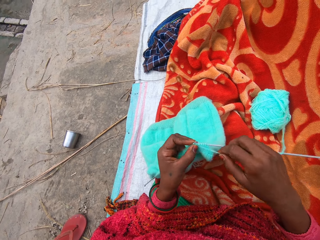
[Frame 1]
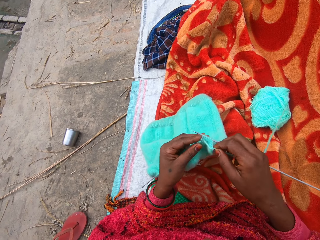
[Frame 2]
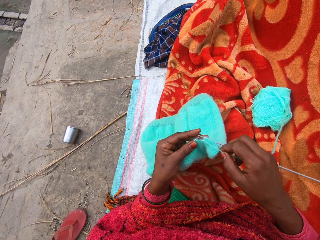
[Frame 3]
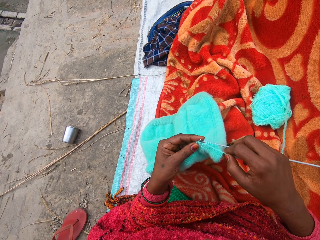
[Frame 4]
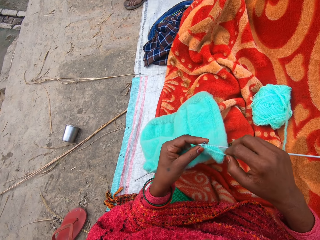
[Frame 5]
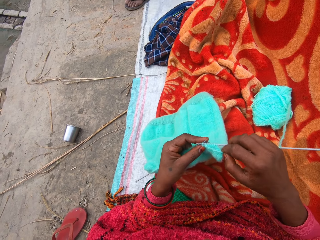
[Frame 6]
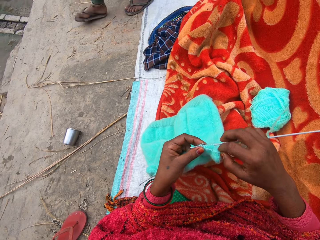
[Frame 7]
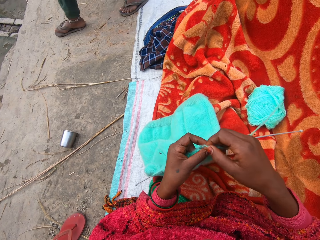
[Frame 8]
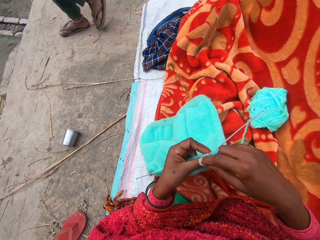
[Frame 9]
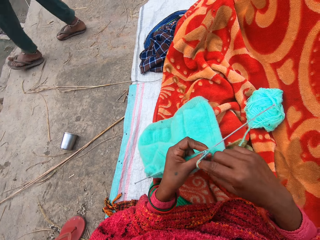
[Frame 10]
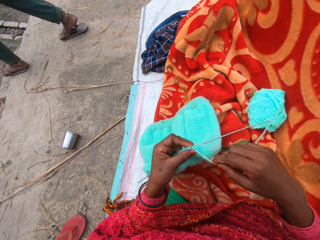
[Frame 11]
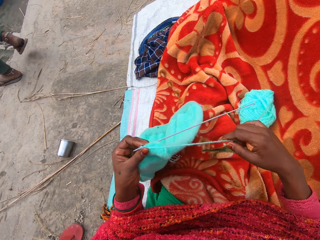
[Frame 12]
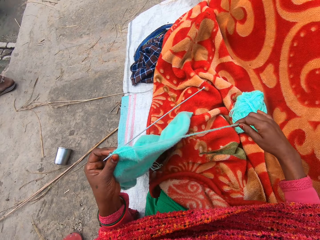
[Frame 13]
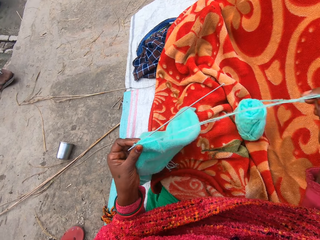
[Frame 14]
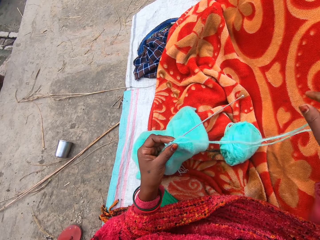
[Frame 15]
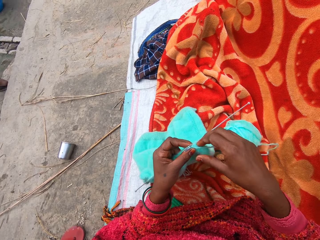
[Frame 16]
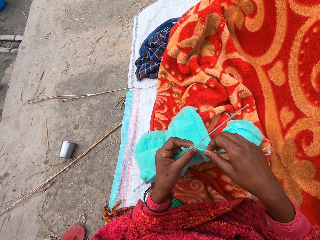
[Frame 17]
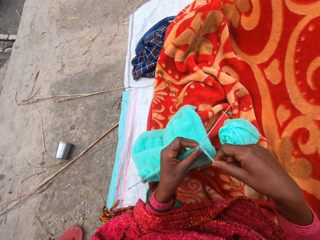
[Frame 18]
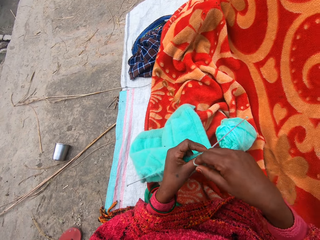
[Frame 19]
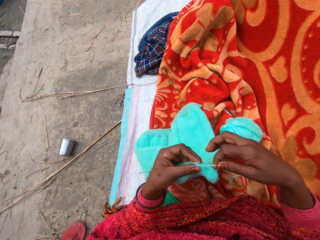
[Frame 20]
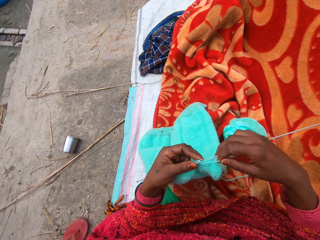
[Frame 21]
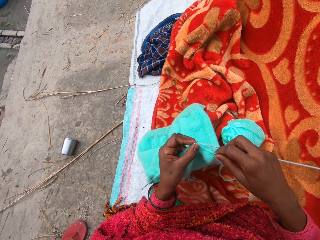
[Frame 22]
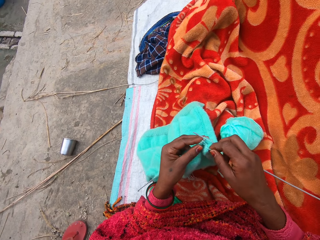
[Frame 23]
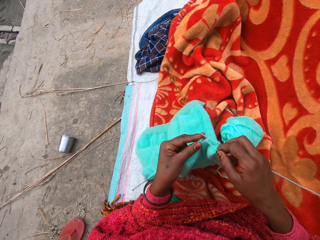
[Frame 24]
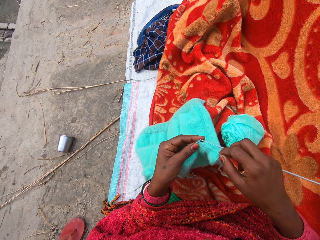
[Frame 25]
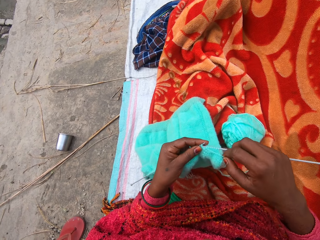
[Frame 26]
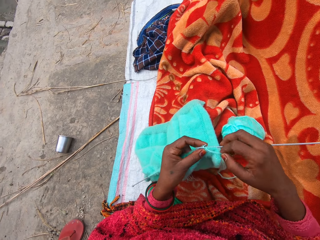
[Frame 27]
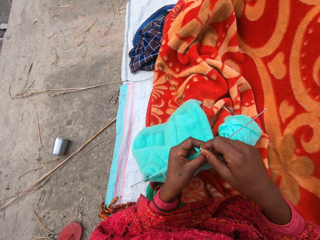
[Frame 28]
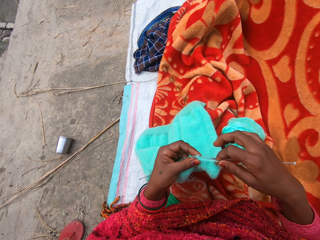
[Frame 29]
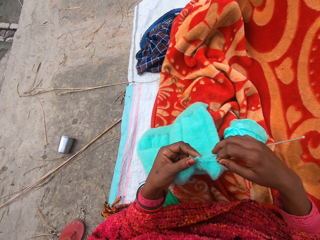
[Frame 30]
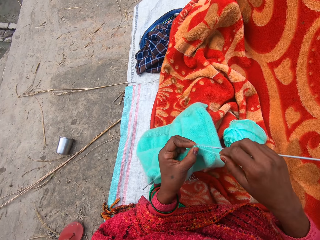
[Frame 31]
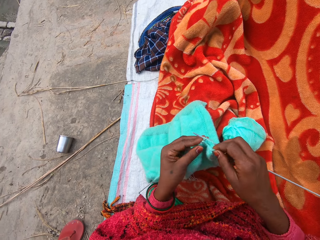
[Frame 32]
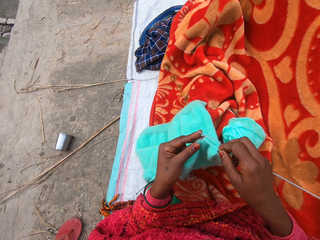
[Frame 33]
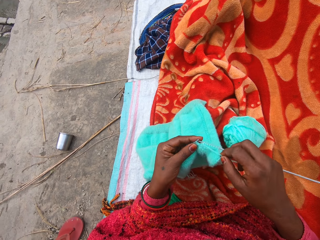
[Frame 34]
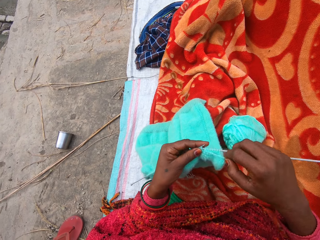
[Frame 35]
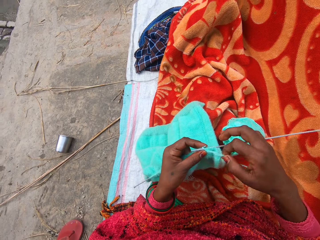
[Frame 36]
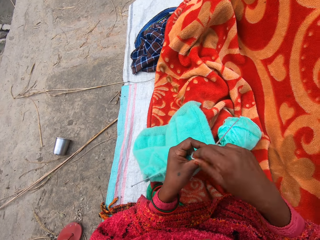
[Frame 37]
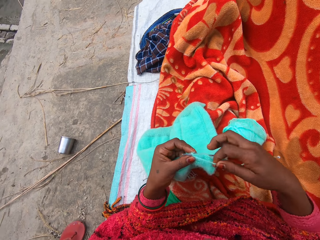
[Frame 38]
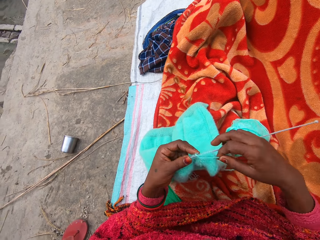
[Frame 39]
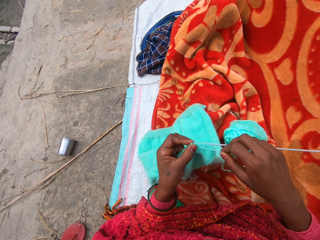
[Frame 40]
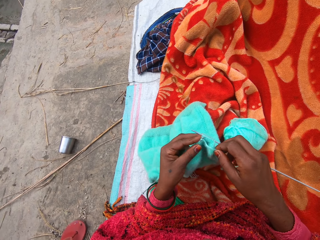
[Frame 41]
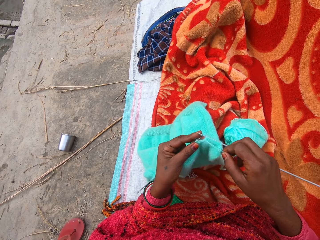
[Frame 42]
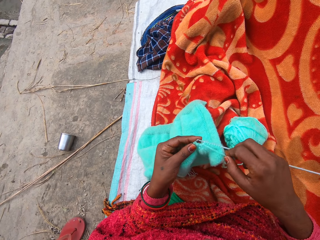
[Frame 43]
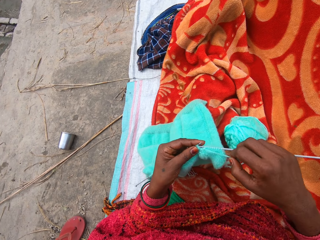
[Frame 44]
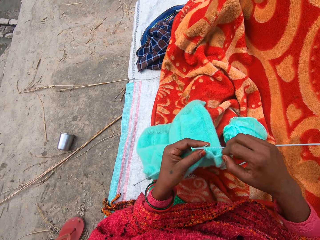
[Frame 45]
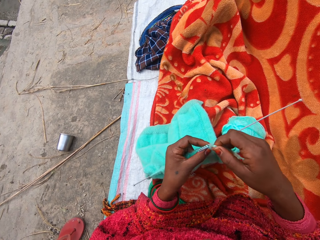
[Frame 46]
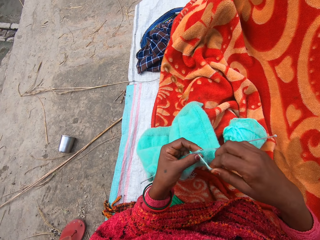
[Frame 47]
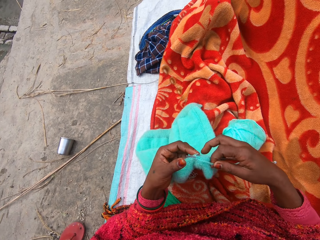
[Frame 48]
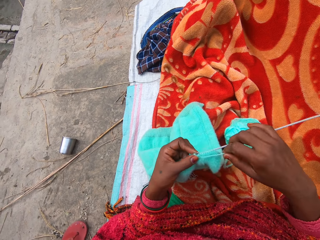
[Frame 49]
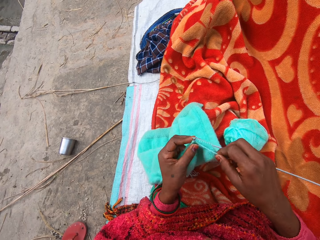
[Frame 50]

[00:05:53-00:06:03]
A person walks past the camera wearer. The camera wearer adjusts the wool with her right hand. She knits the fabric using the knitting needle.

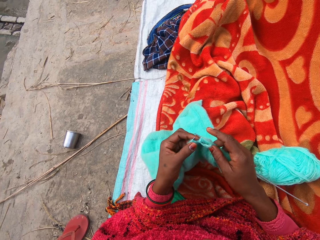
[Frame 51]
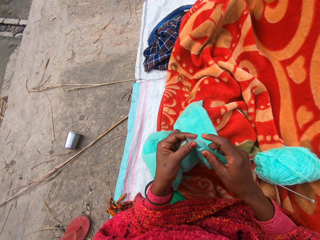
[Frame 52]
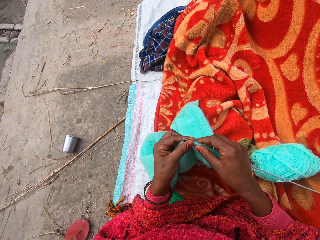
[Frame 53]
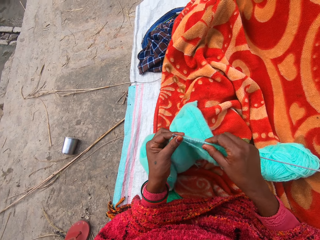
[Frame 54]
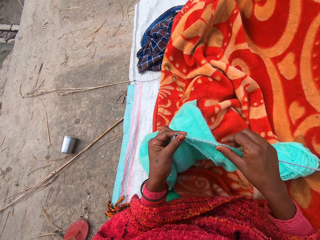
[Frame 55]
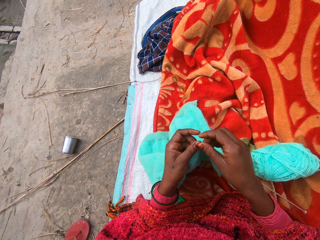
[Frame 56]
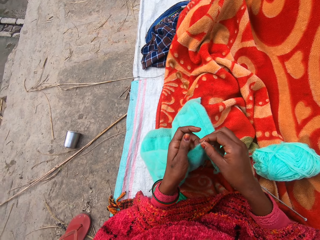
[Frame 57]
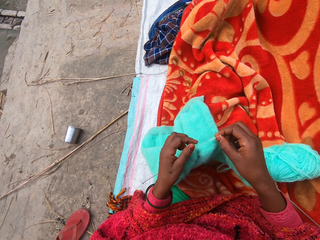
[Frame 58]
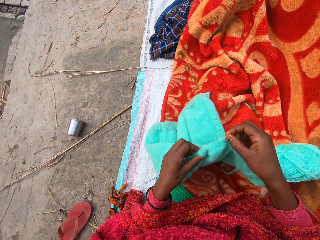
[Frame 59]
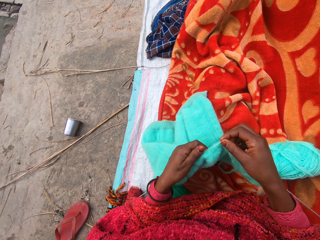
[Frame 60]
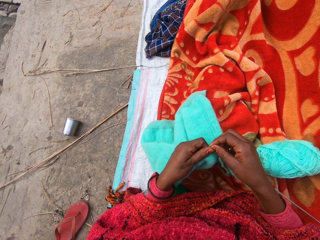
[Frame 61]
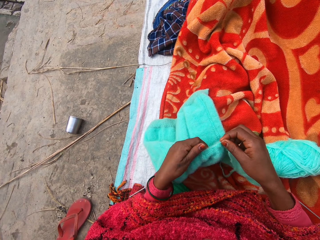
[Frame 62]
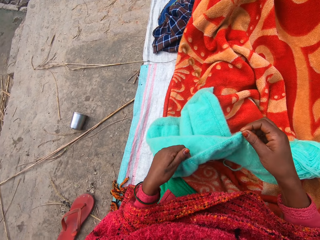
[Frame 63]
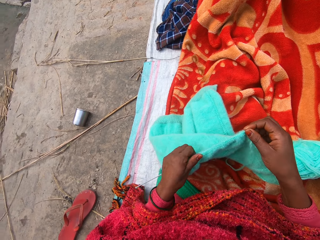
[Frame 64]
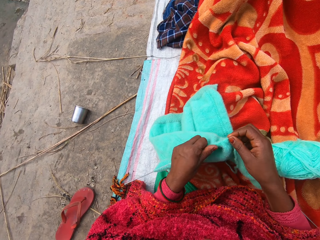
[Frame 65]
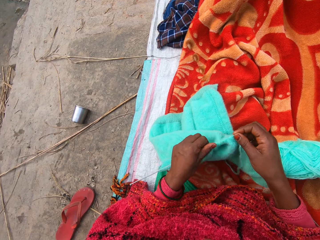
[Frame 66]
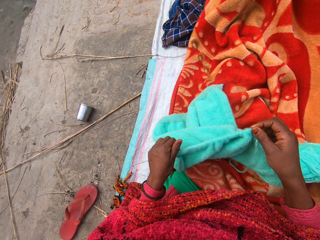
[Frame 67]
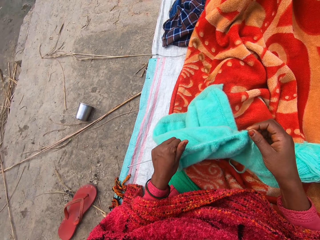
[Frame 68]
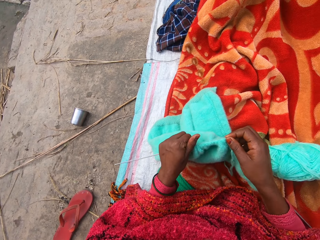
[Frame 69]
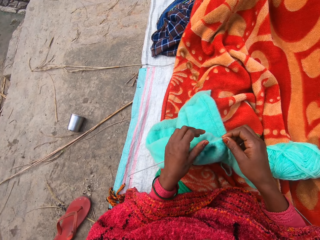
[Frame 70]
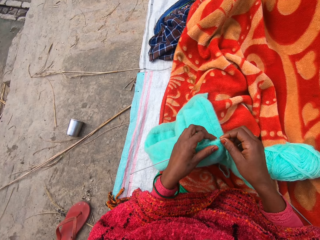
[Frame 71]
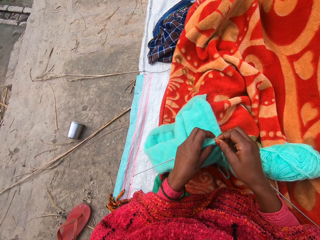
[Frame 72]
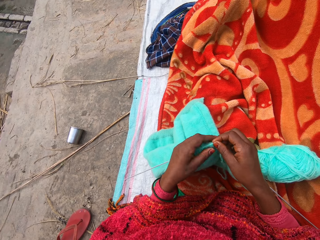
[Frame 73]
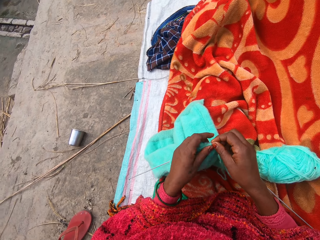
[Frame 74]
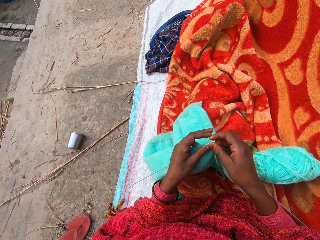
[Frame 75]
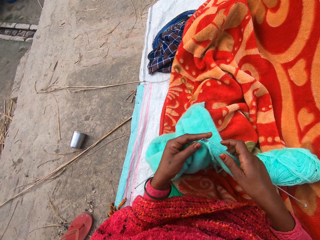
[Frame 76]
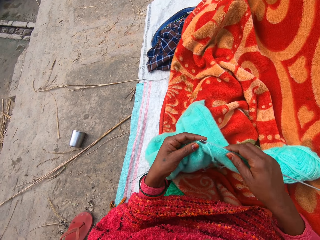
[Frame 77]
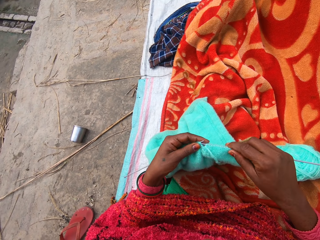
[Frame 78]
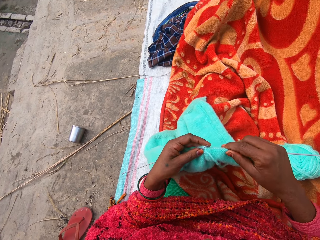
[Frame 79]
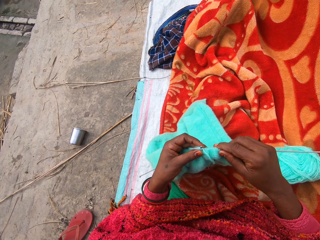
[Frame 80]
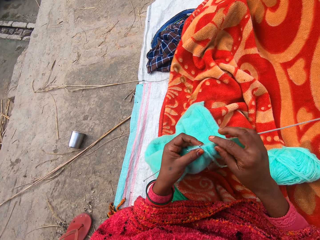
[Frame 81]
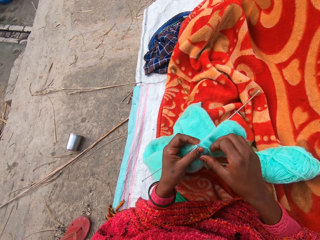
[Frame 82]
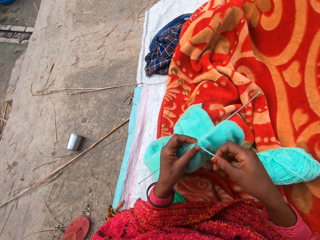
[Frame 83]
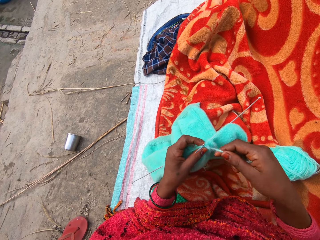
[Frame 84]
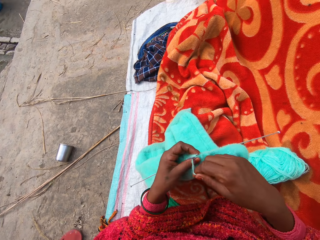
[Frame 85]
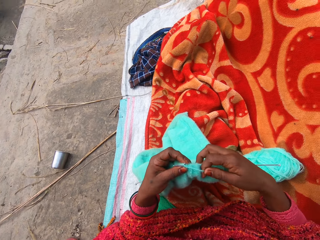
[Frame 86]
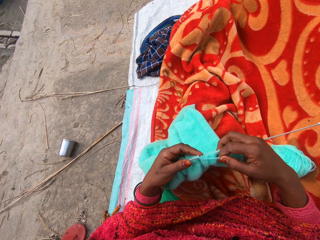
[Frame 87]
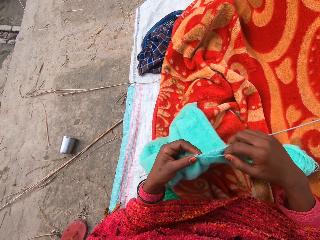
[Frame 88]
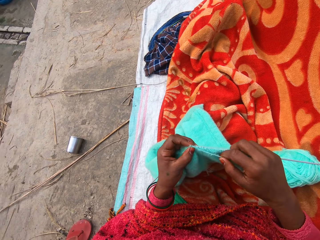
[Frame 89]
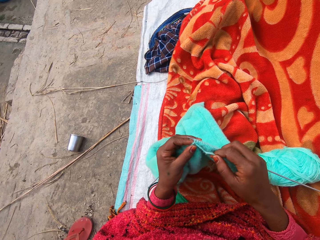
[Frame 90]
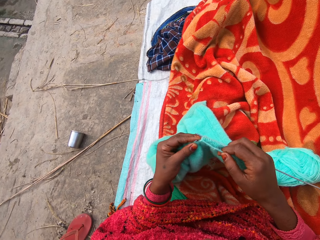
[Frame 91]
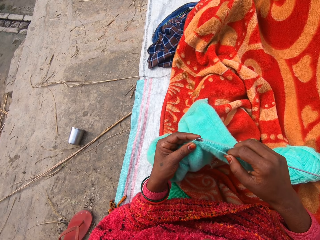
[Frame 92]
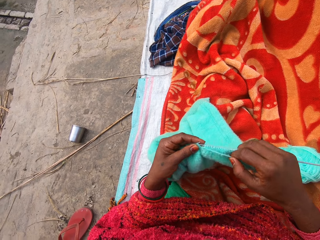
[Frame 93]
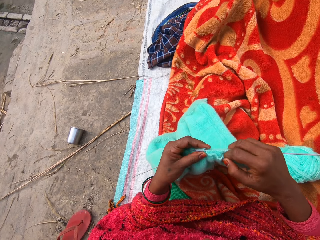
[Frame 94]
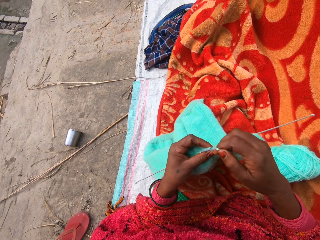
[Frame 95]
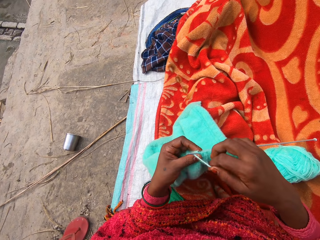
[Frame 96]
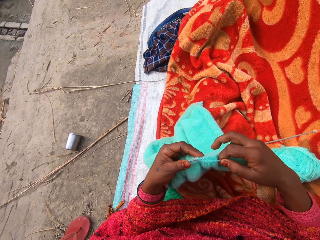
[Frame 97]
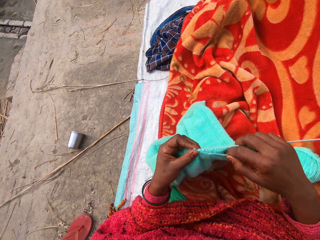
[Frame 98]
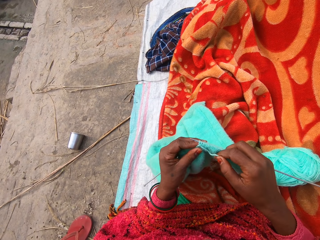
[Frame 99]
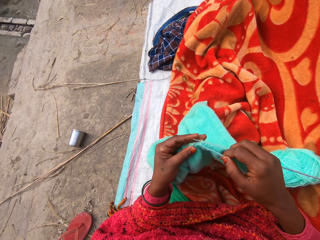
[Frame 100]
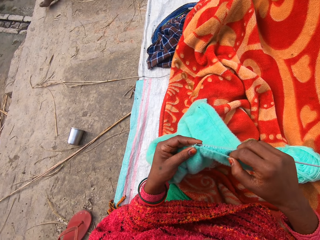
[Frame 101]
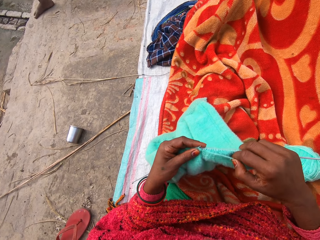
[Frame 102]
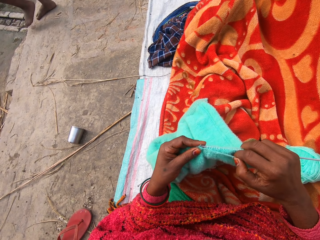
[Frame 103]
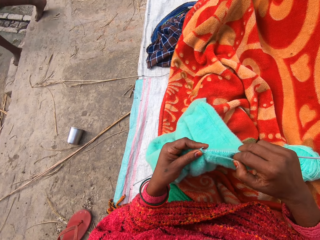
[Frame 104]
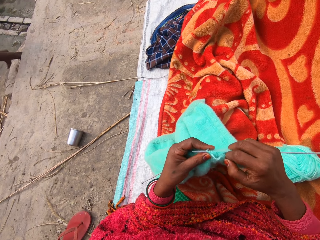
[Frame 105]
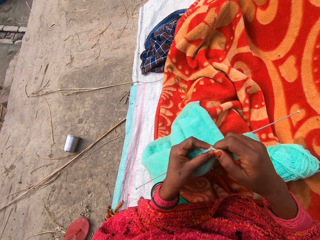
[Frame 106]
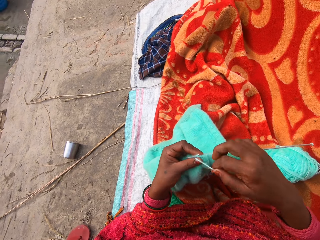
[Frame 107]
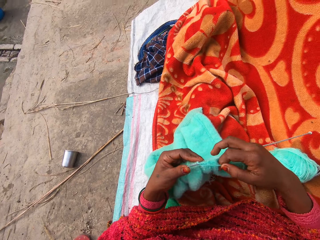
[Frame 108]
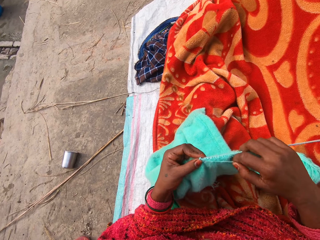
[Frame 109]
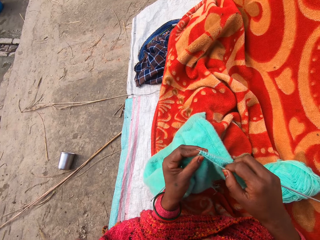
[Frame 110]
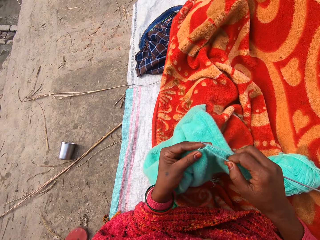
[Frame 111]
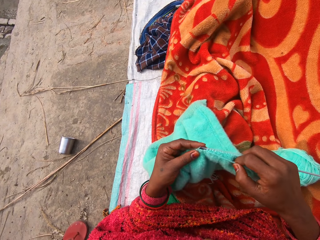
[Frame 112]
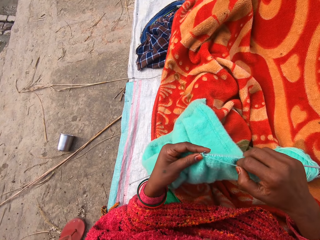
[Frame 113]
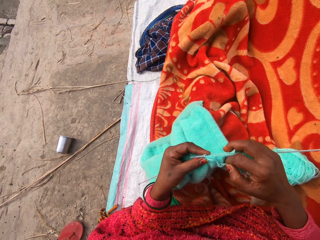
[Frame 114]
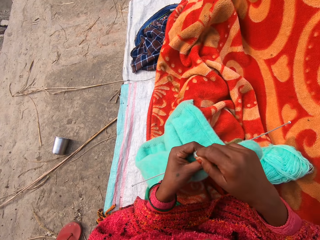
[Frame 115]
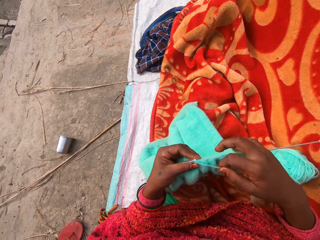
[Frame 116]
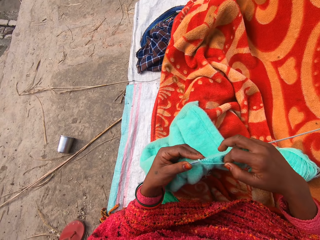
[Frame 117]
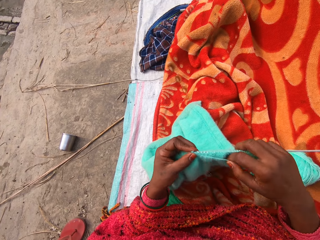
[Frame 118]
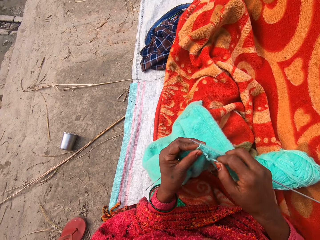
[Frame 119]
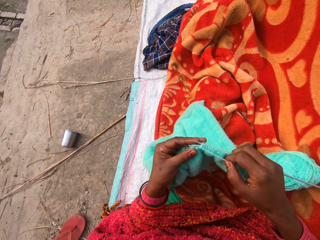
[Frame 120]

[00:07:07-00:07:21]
The camera wearer adjusts the towel on the knitting pin. They knit the towel. A person walks past the camera wearer.
